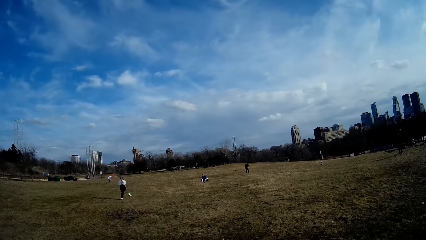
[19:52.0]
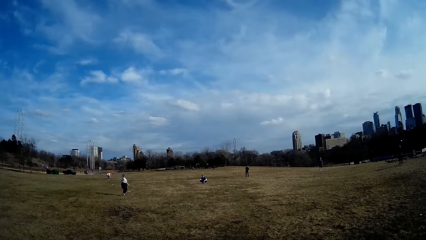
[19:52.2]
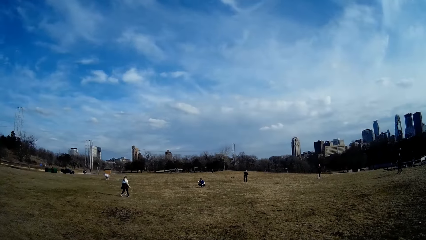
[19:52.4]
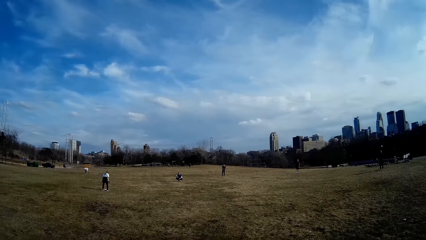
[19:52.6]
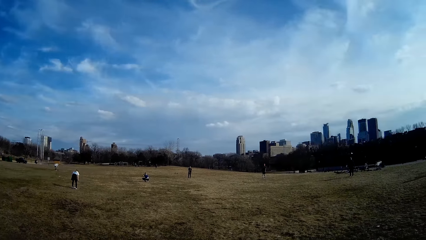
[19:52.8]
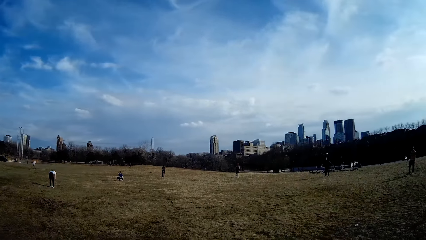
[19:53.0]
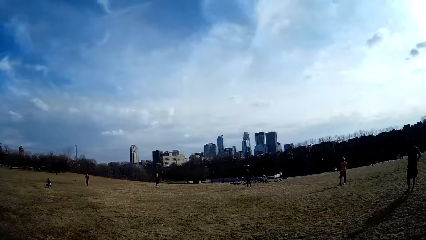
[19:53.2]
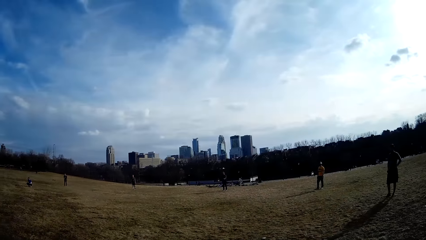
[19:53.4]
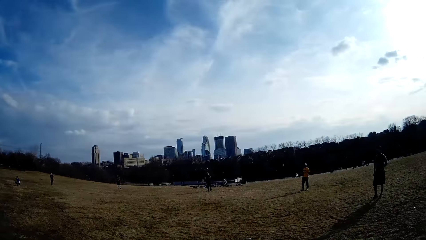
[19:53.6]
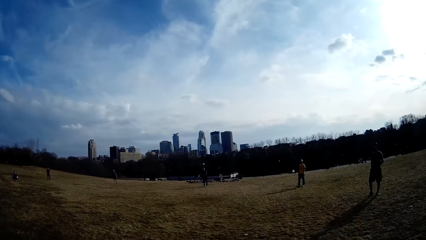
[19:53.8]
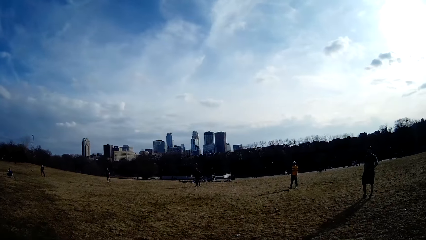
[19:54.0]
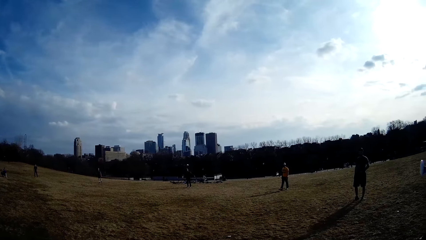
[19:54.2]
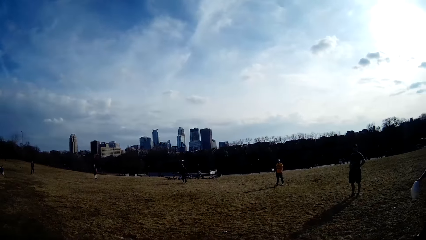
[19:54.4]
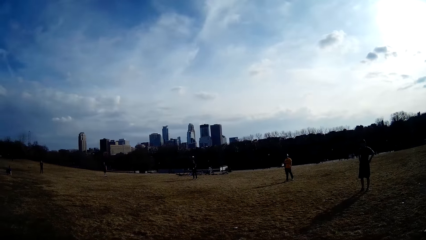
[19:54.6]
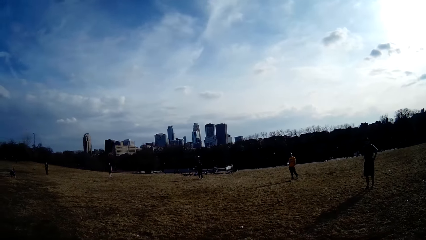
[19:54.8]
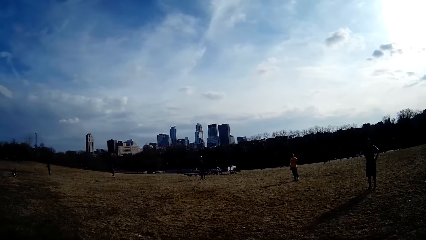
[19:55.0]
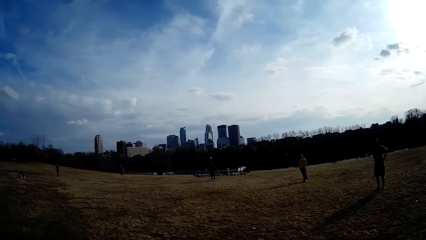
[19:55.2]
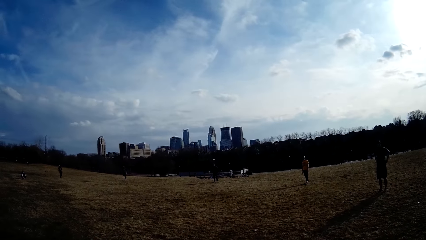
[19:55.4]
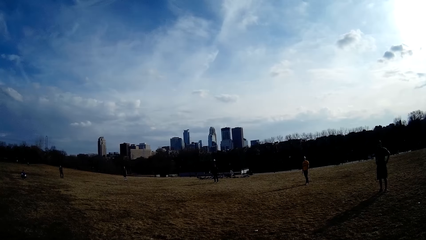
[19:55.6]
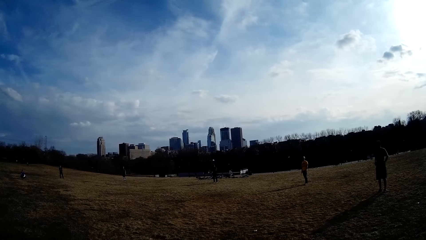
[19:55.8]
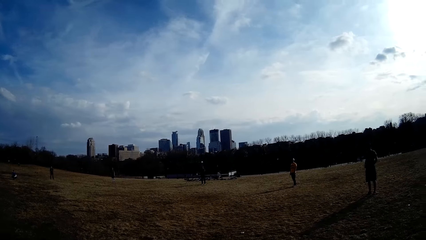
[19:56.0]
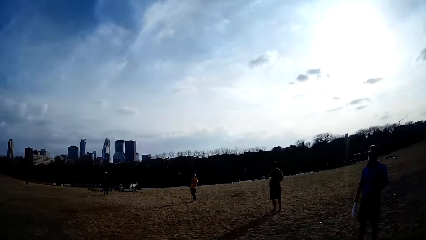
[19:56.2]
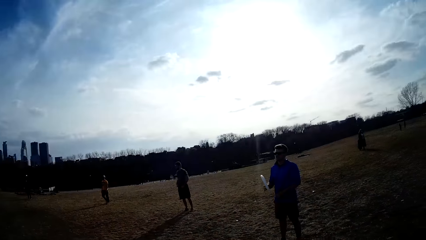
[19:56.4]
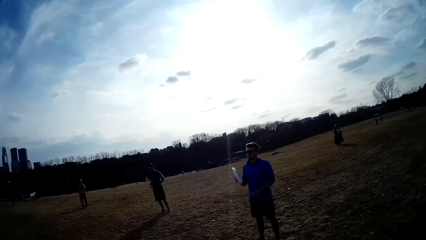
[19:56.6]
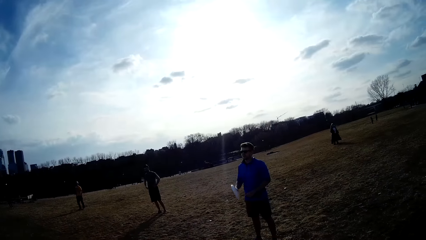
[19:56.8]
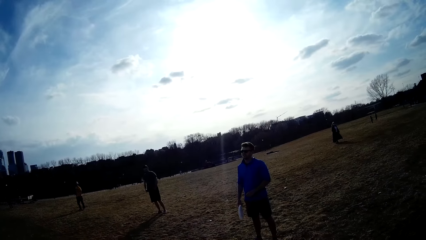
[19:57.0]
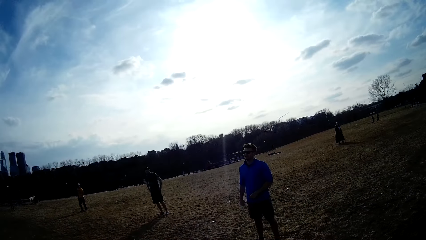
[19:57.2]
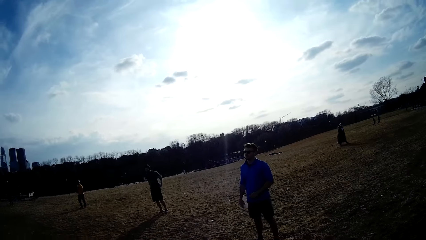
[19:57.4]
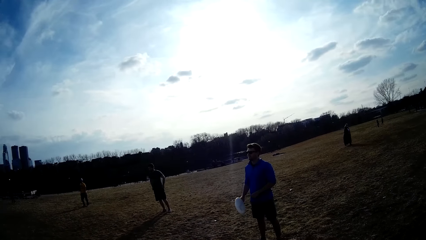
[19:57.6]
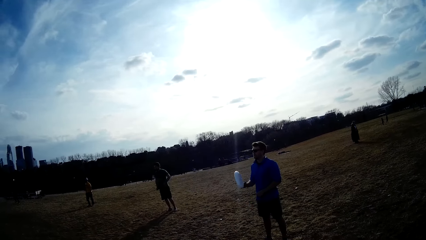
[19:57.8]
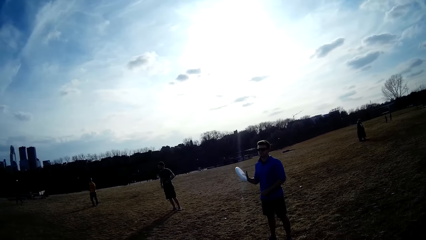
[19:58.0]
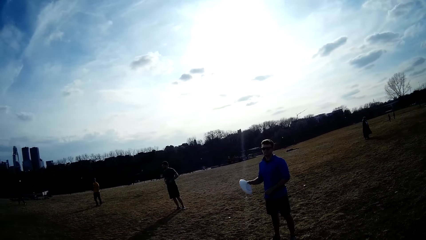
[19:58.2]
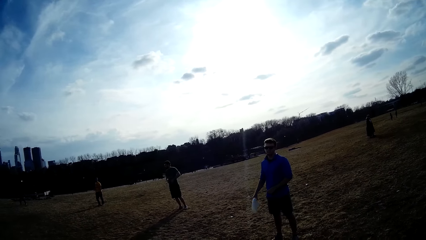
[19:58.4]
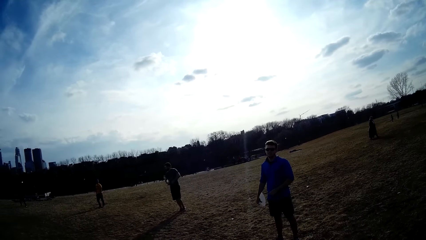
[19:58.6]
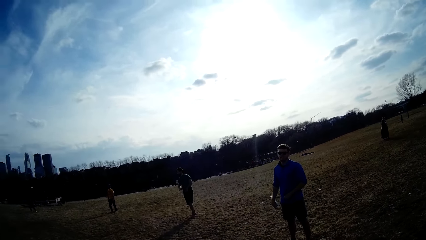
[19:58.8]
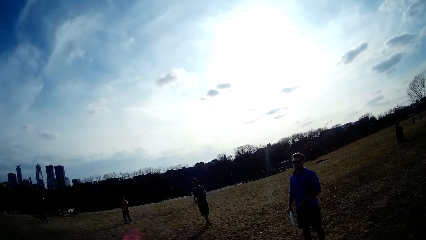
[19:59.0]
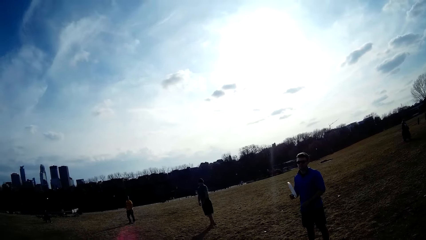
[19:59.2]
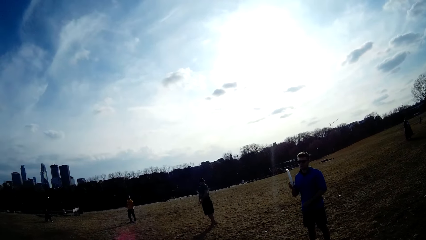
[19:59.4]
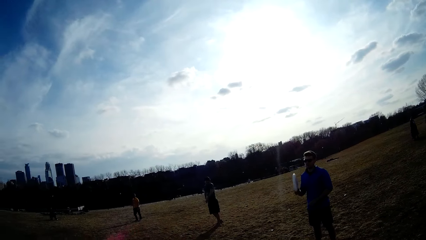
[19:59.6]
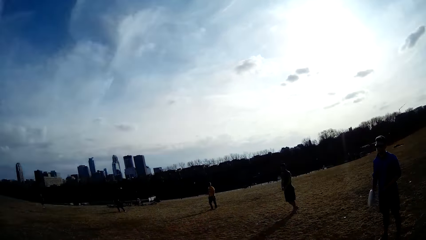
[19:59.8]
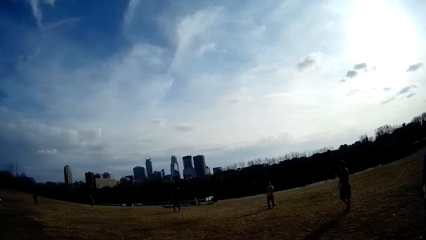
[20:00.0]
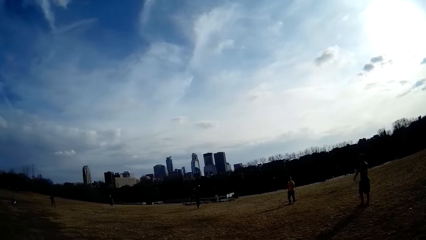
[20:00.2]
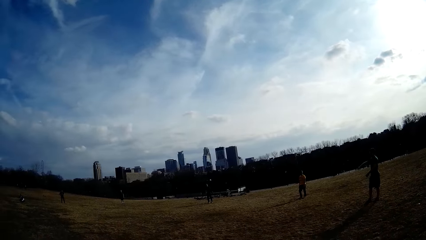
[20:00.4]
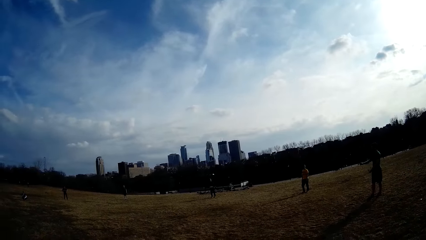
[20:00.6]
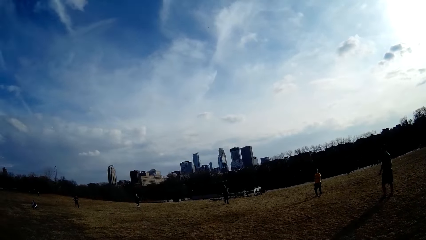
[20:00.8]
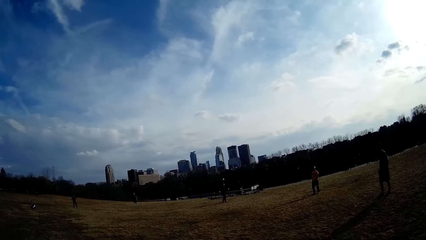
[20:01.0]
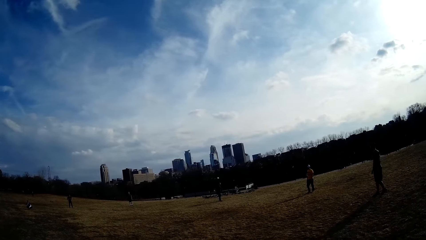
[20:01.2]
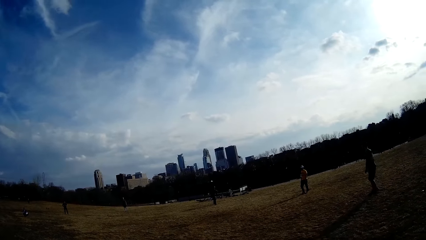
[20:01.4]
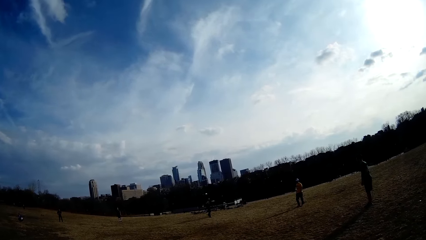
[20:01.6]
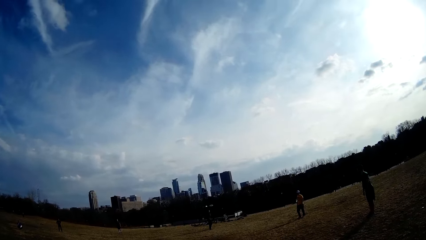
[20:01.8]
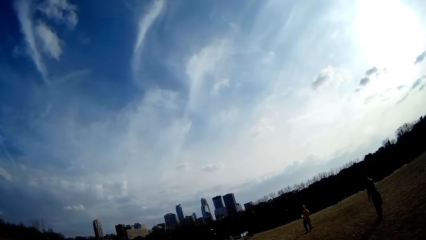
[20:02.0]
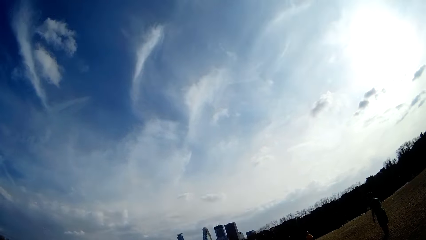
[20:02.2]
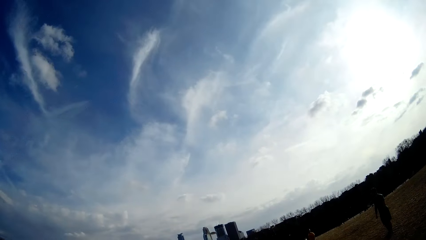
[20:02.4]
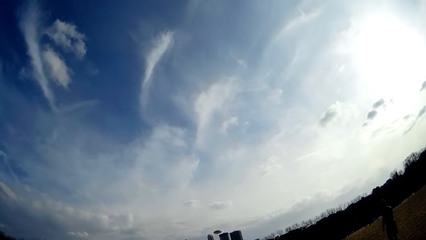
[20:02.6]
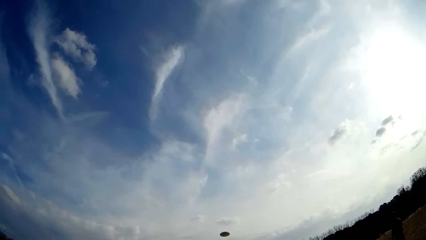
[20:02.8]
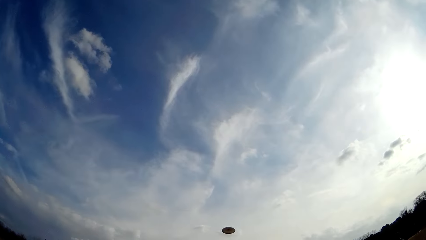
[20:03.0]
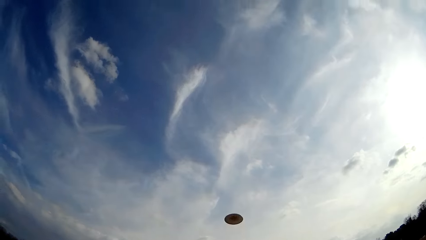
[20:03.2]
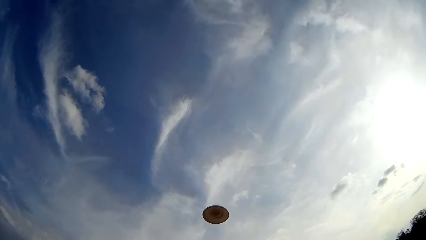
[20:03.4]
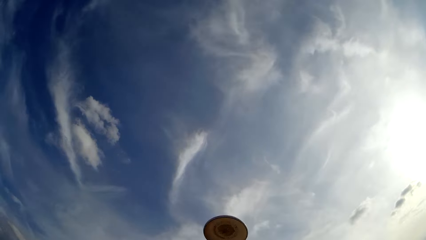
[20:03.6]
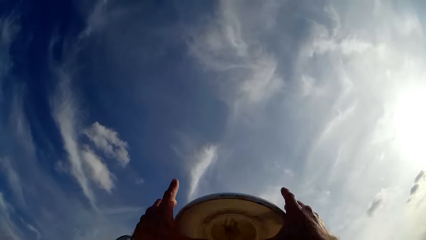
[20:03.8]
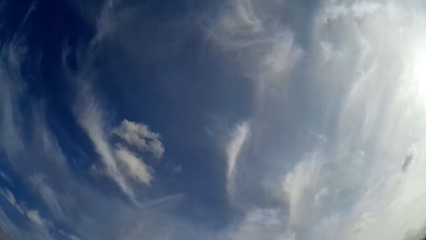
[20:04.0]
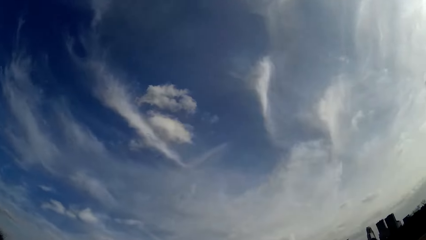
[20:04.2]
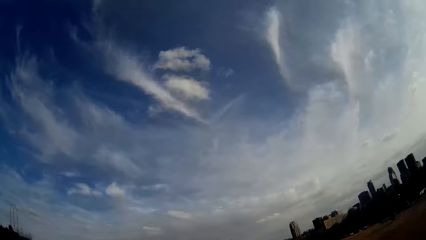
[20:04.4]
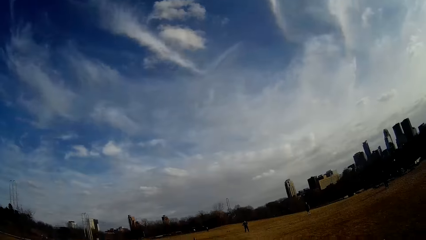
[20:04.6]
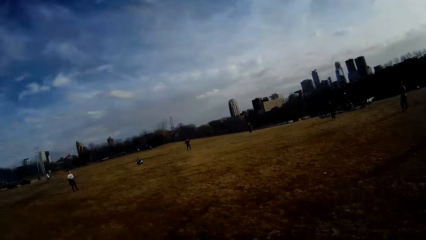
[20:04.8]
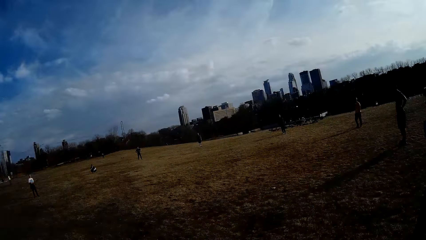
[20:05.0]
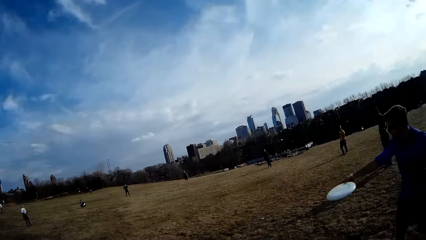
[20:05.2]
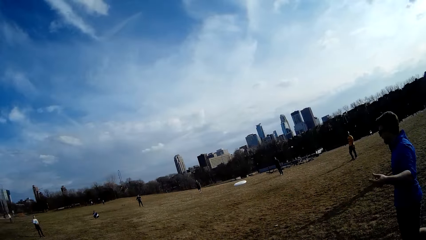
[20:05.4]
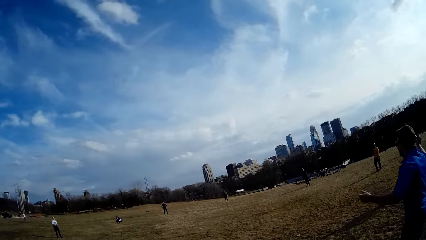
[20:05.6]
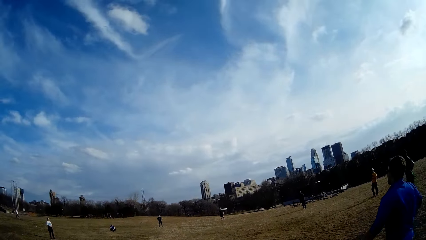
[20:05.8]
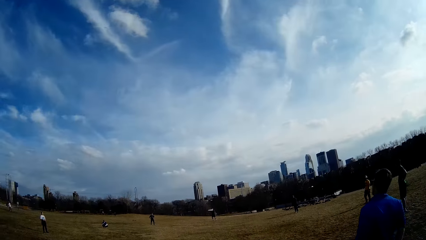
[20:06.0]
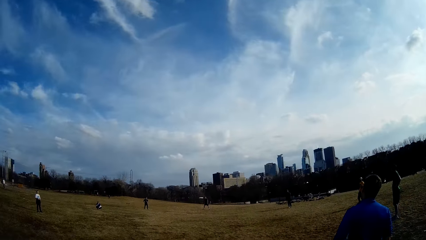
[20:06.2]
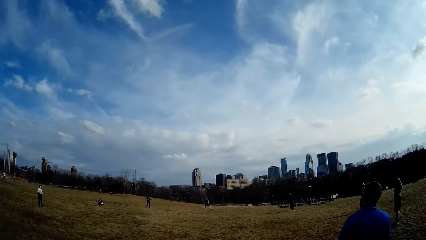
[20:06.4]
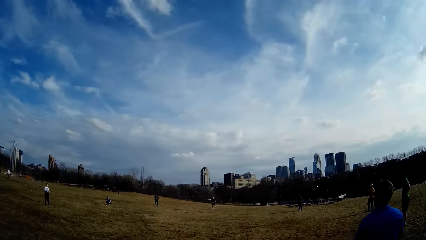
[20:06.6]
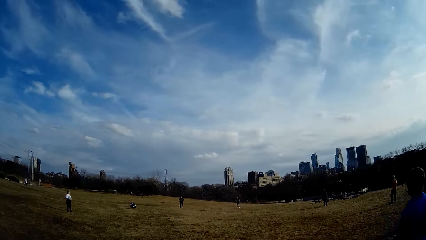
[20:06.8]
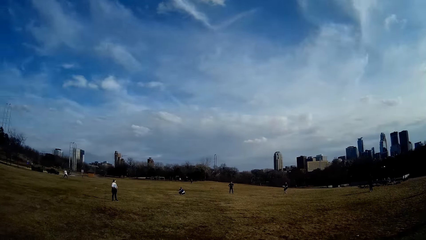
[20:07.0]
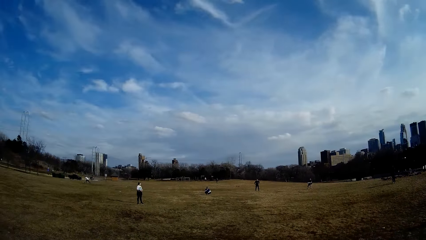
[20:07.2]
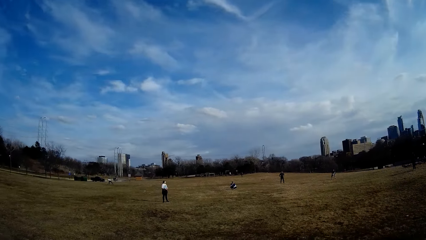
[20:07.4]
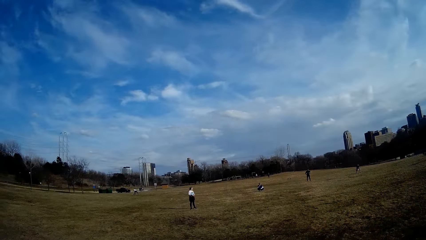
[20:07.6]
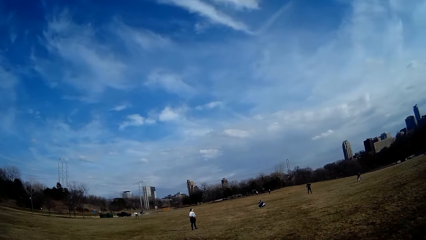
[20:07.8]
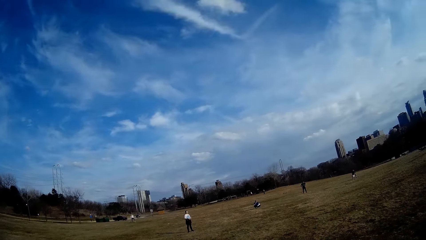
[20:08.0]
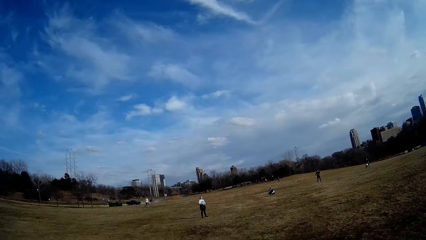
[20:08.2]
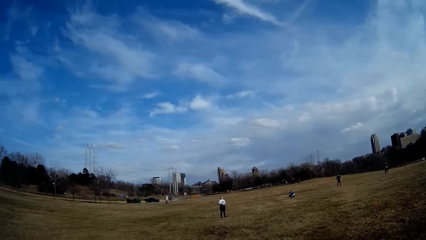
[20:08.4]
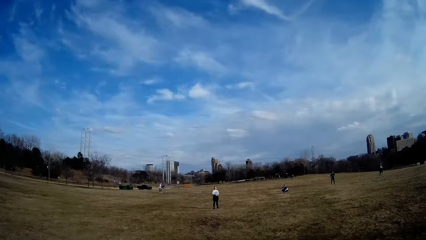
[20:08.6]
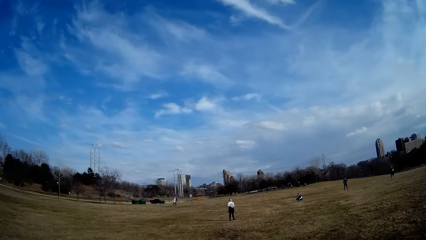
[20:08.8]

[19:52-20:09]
A woman makes for the white slate. A man dangles the white slate. Another man throws the white slate in the air. The camera wearer catches the white slate in the air with both hands. The first man throws the white slate in the air.
